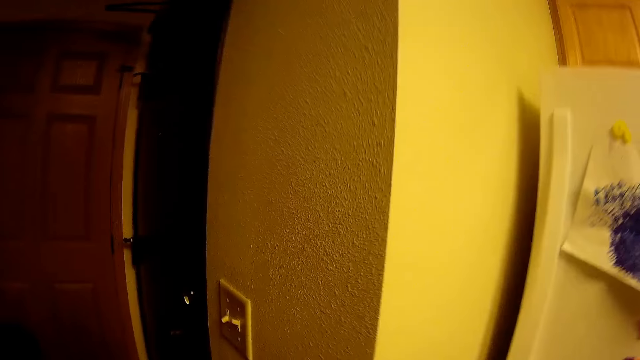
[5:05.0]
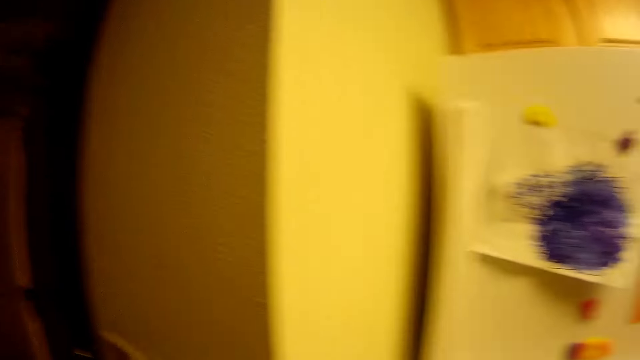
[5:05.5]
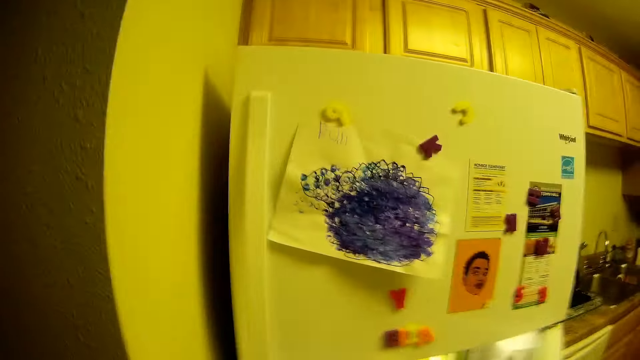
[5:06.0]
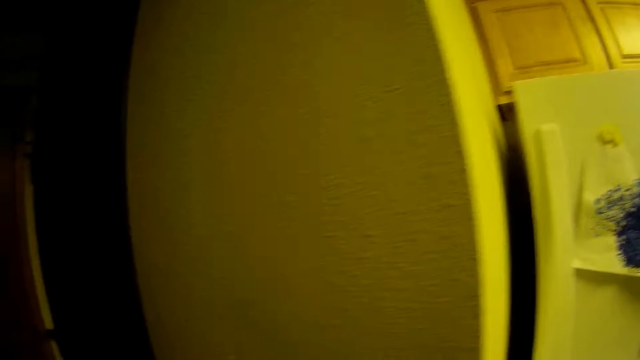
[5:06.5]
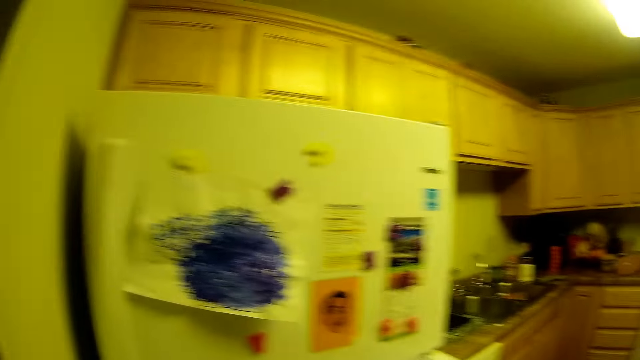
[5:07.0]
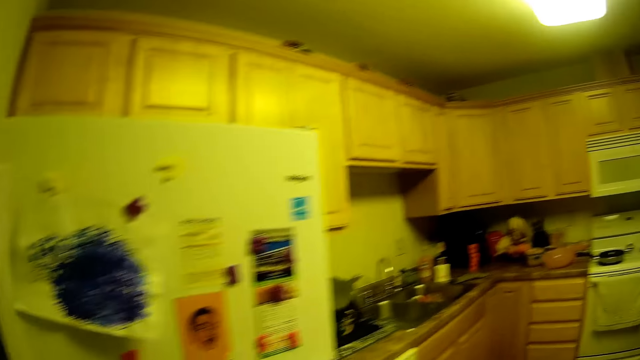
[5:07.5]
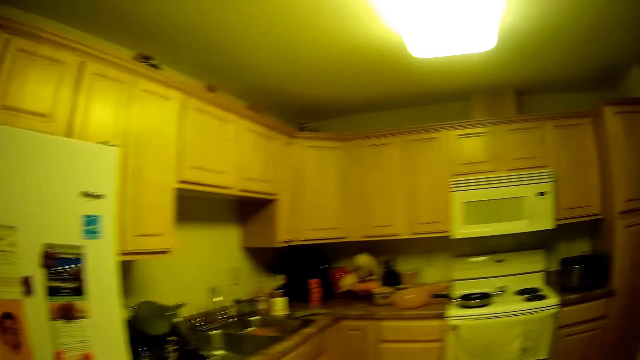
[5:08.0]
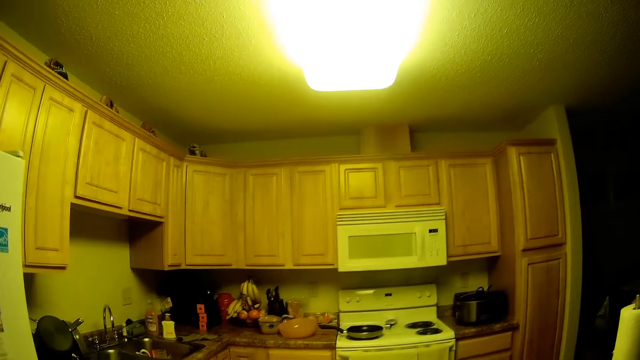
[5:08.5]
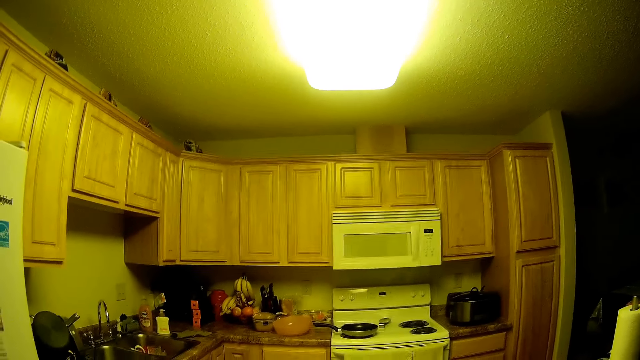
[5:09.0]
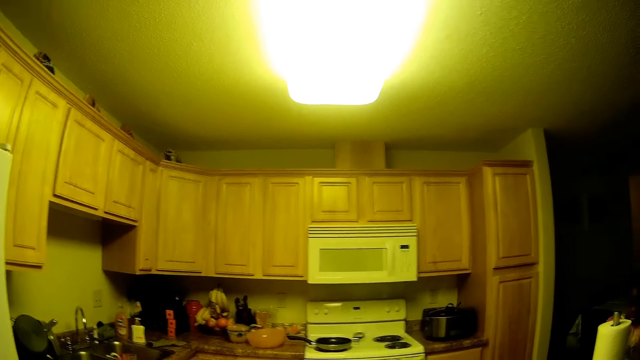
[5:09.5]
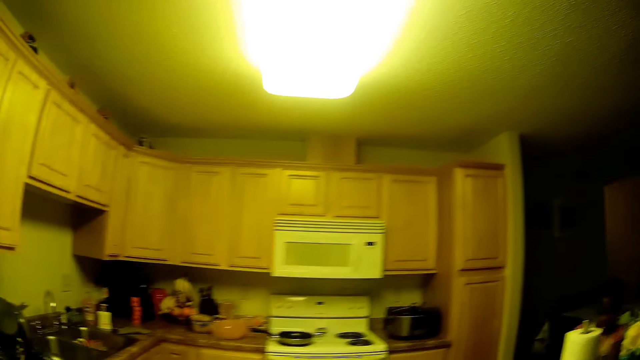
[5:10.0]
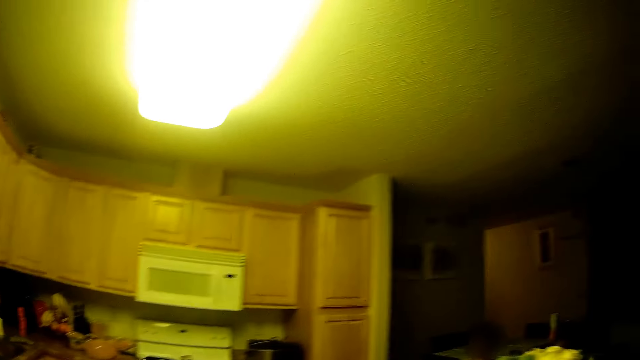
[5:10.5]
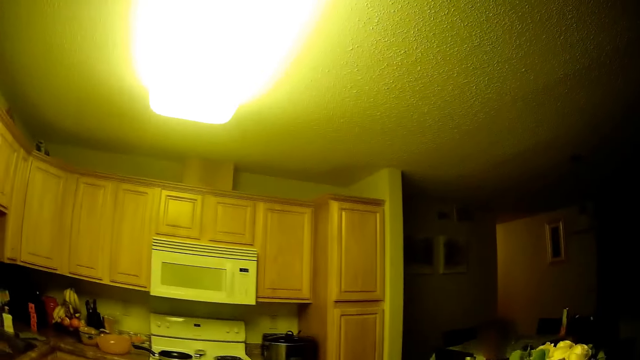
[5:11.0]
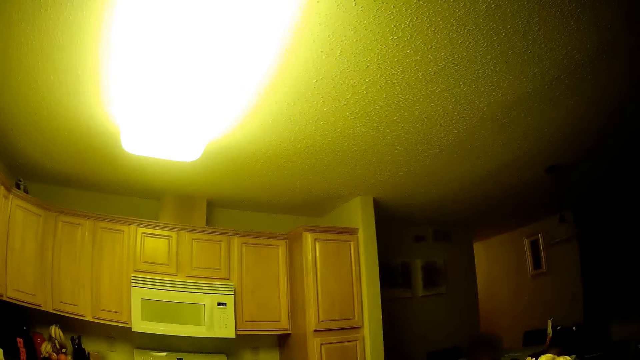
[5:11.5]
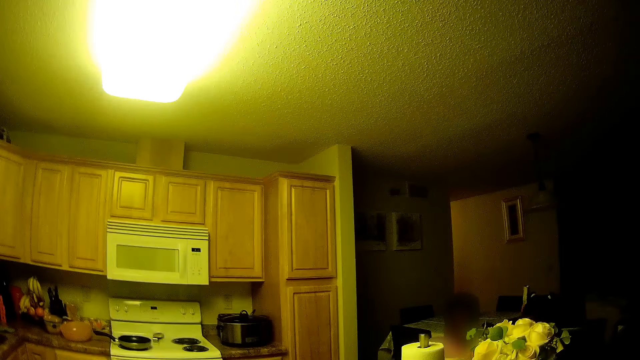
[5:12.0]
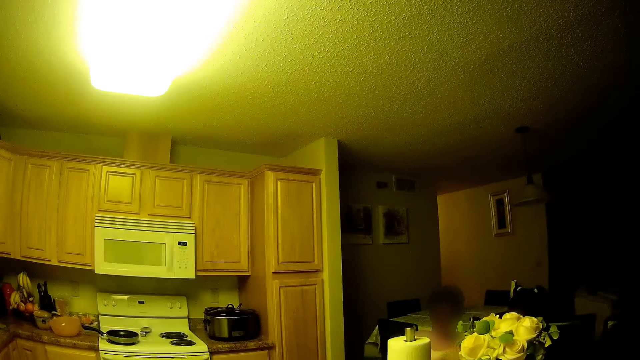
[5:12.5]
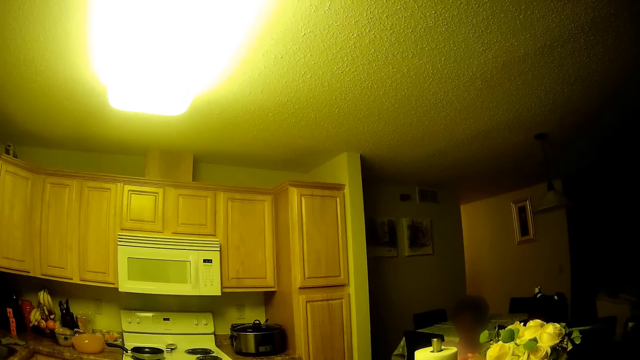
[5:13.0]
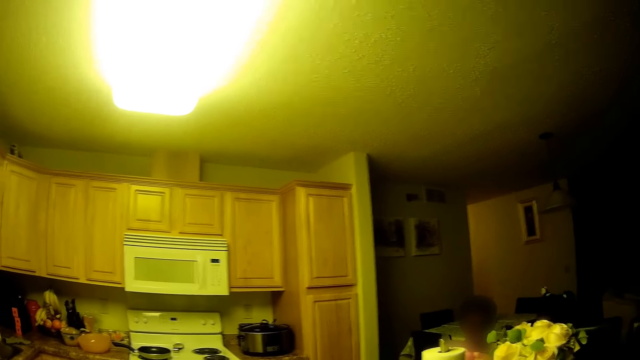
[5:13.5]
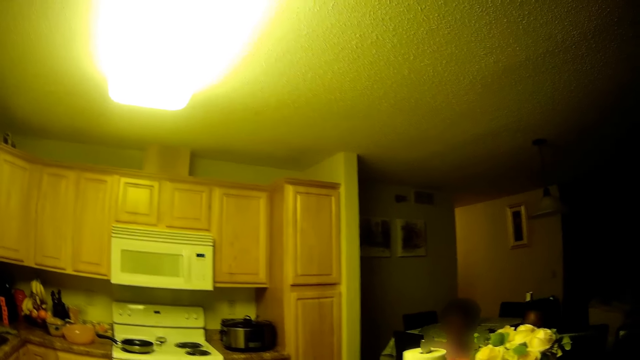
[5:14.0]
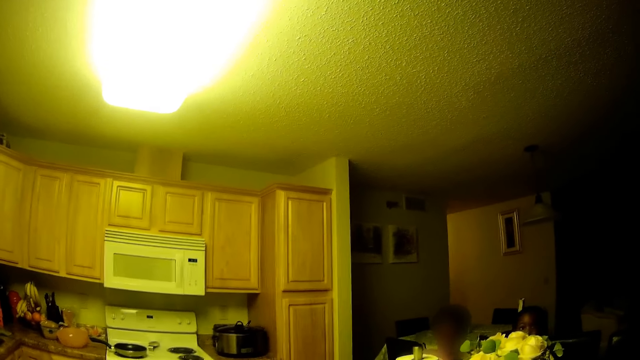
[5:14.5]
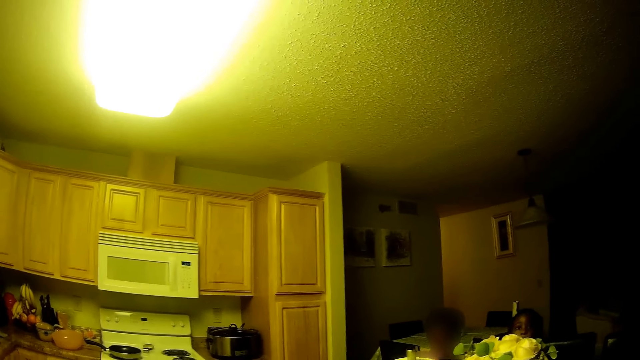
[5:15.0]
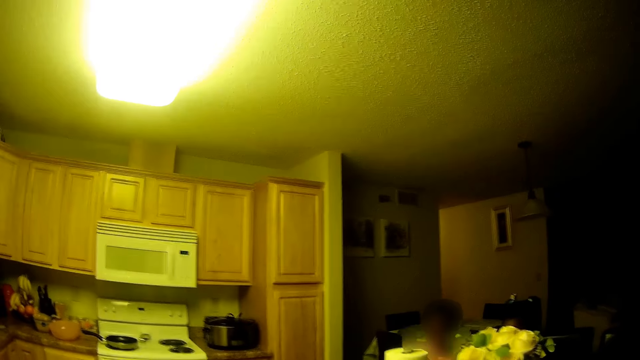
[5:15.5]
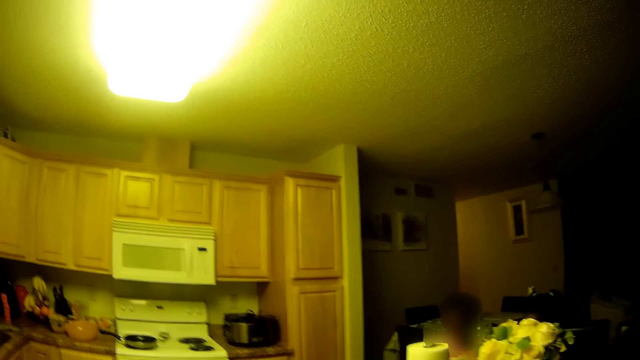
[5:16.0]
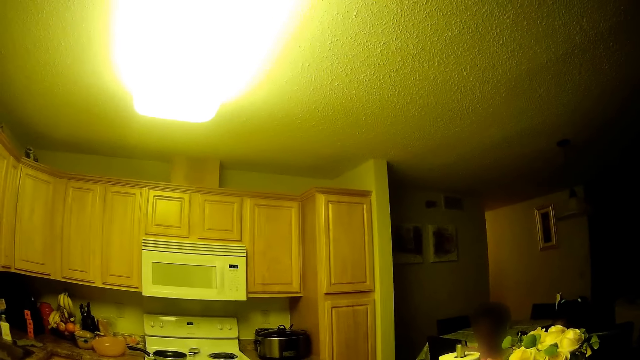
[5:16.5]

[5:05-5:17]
The camera wearer talks with a person.

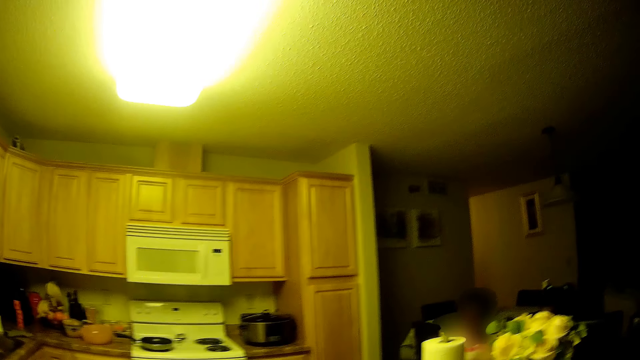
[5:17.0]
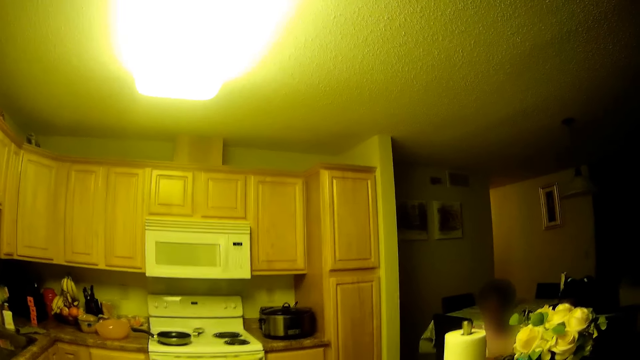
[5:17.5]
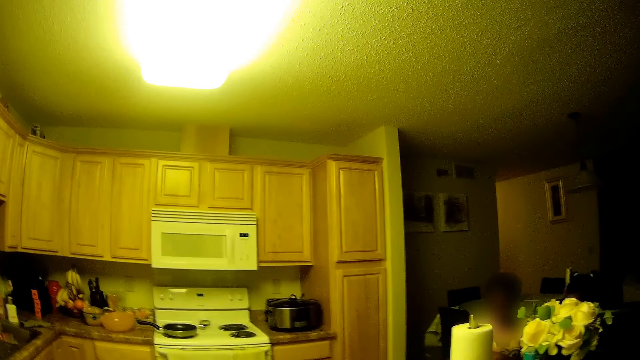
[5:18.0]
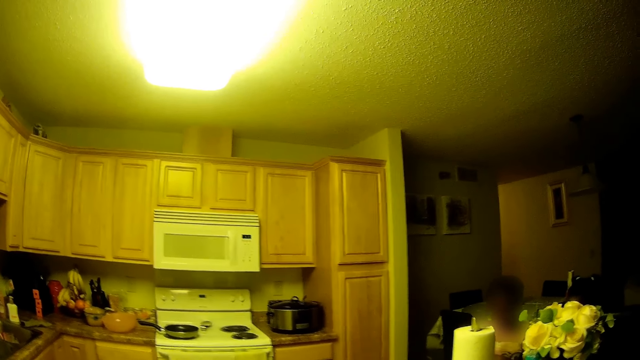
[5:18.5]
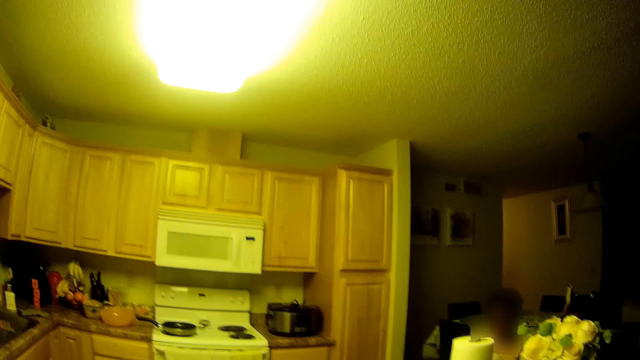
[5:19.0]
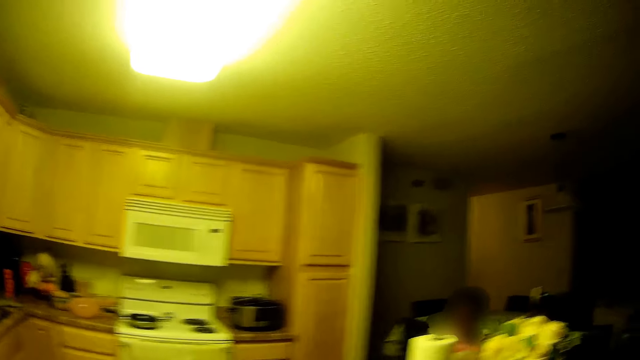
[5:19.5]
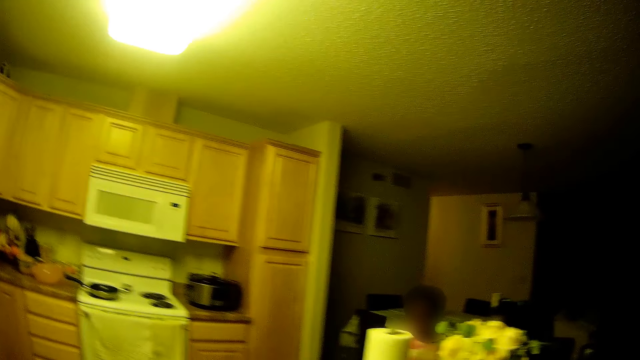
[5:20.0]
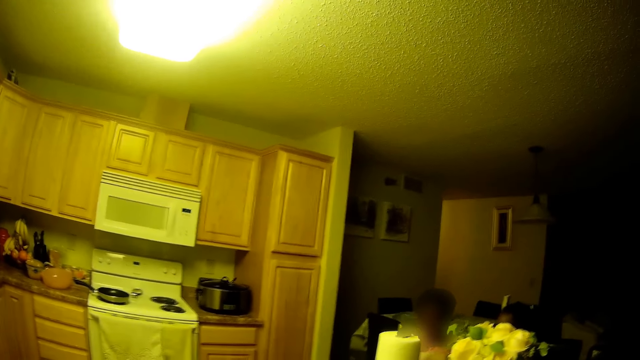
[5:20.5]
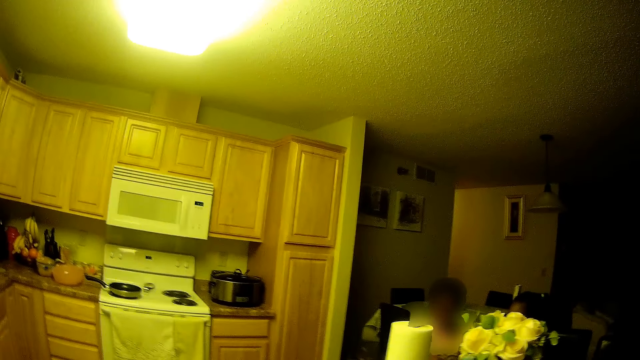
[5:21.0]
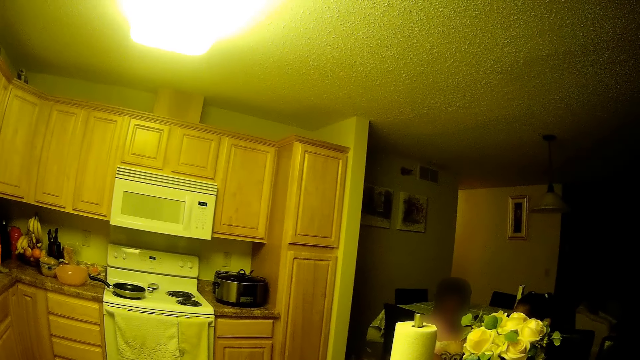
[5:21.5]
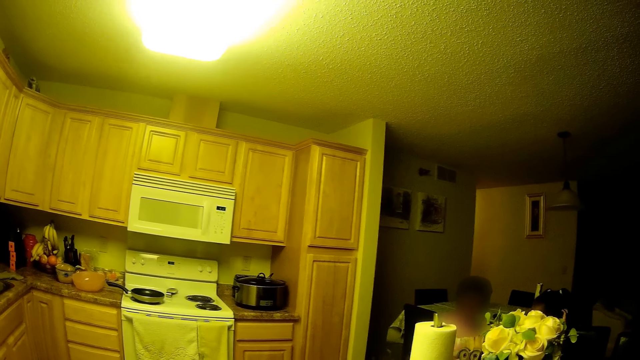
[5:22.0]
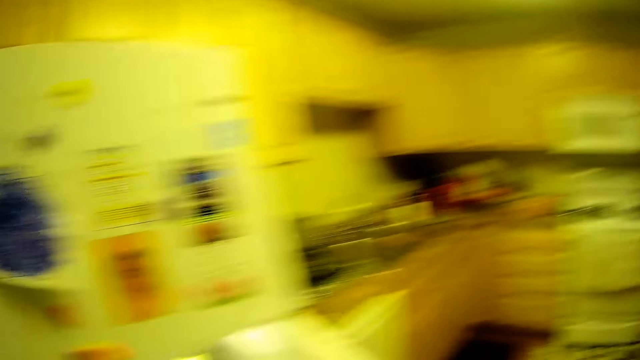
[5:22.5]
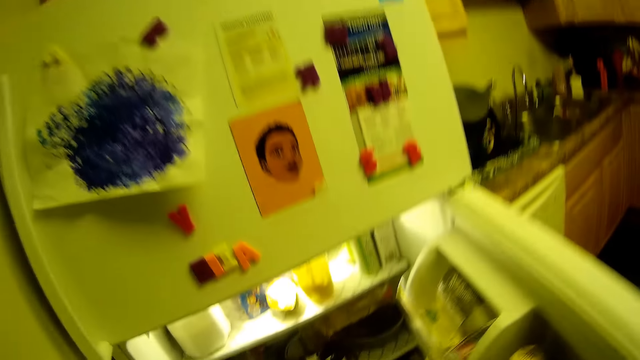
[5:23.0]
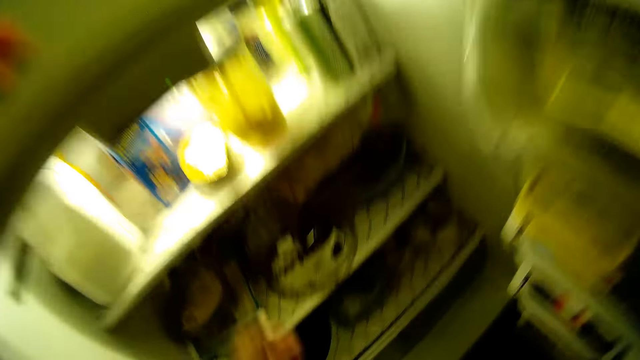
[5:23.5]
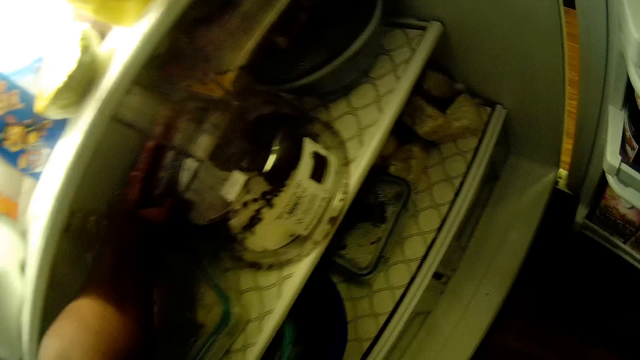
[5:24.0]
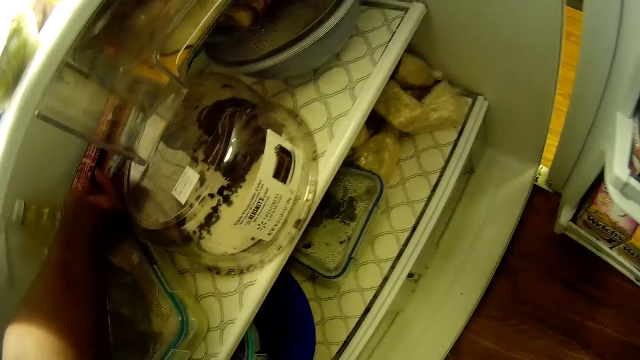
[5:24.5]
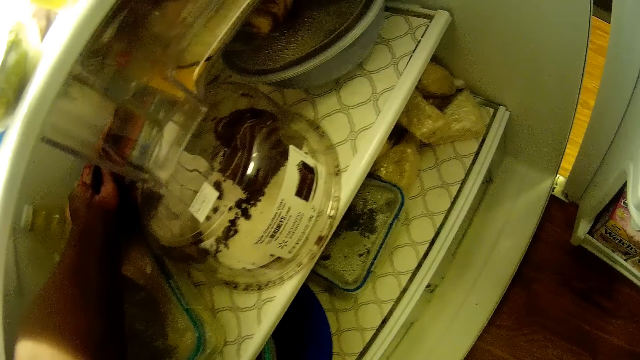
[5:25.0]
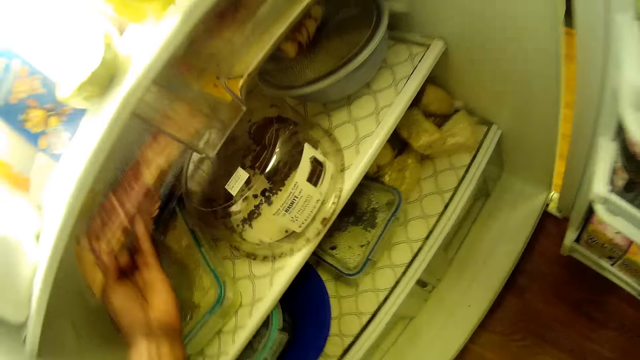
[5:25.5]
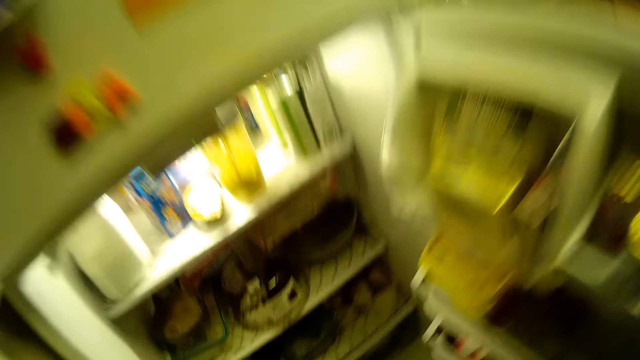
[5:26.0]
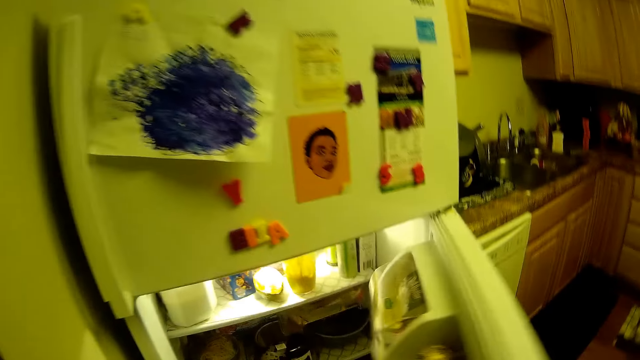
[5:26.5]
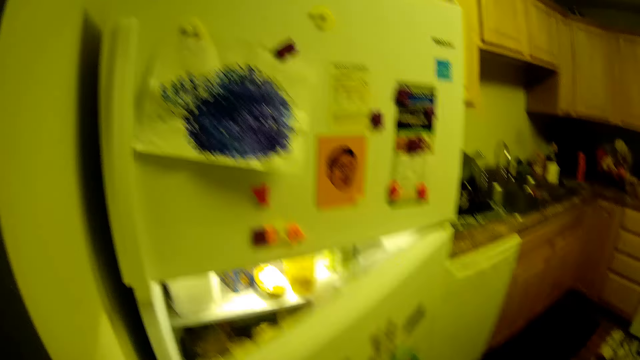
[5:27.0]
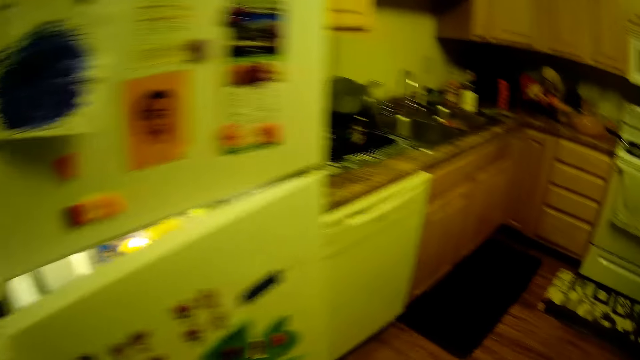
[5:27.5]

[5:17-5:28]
The camera wearer picks up a packet of cold cuts from a refrigerator with her left hand. She closes the refrigerator with her right hand.
